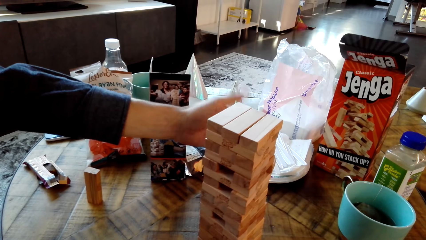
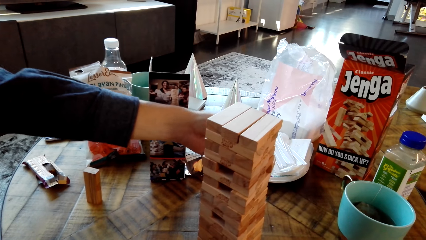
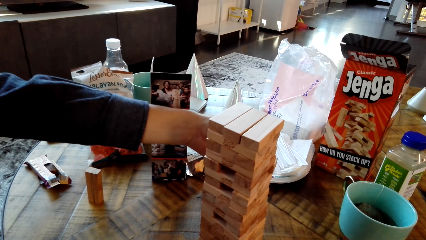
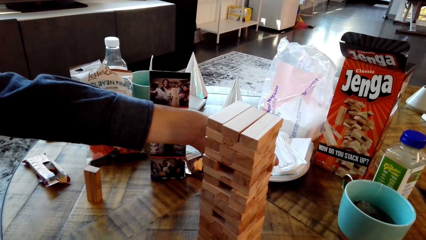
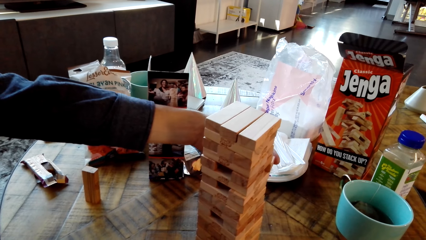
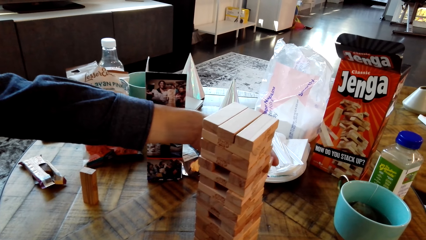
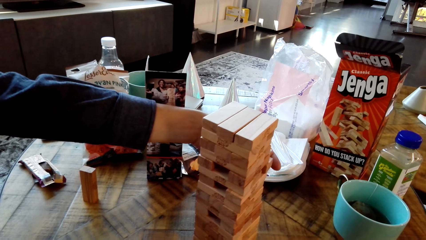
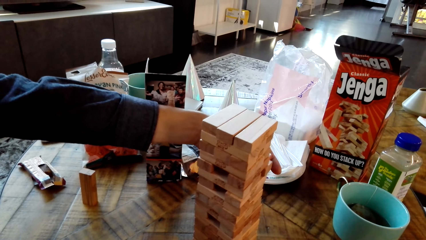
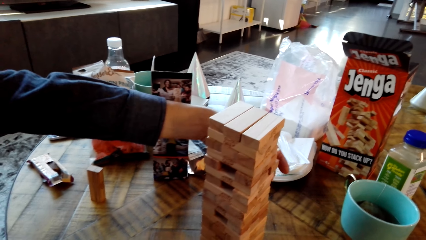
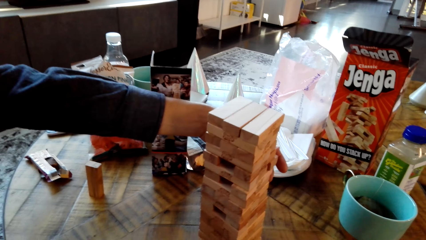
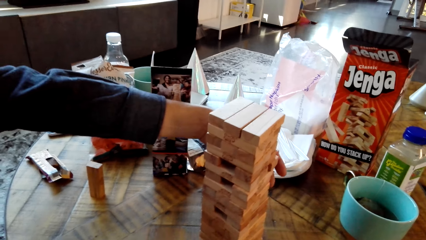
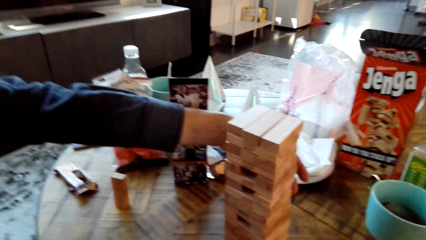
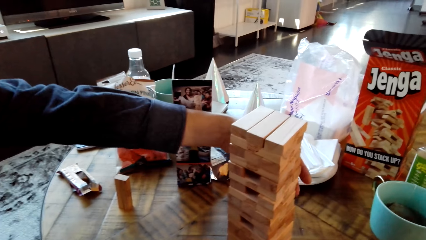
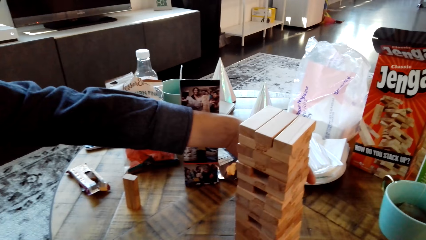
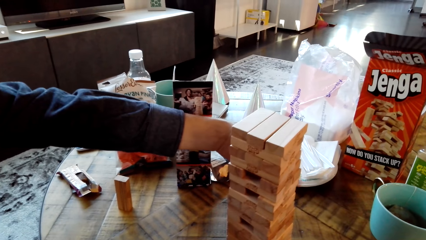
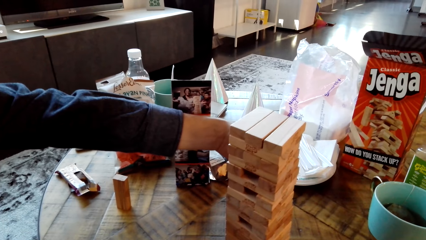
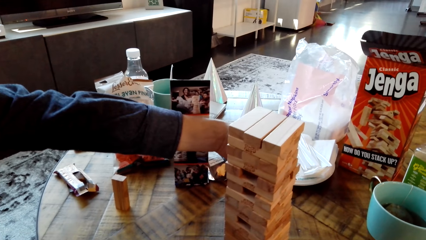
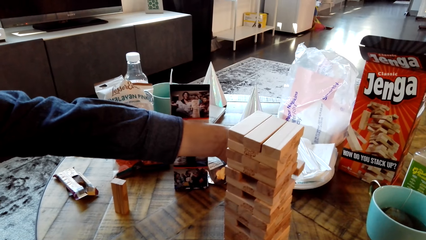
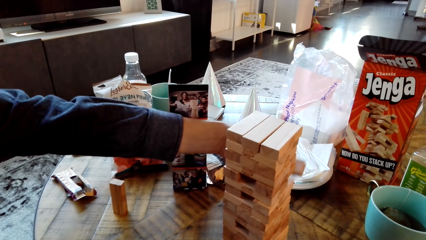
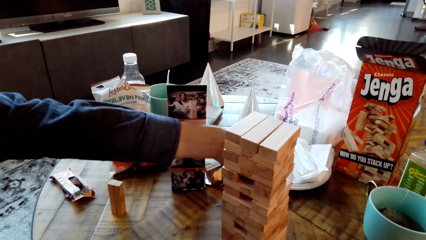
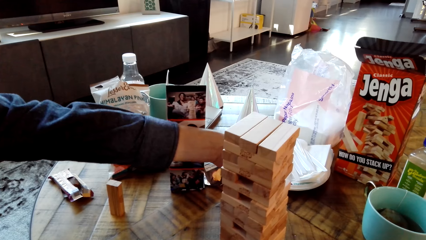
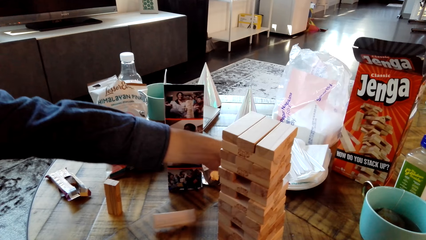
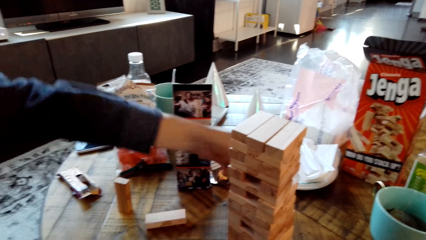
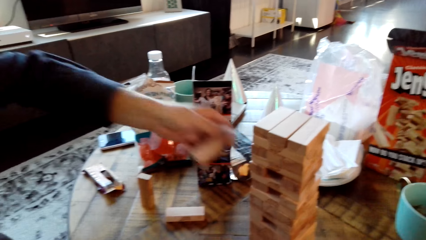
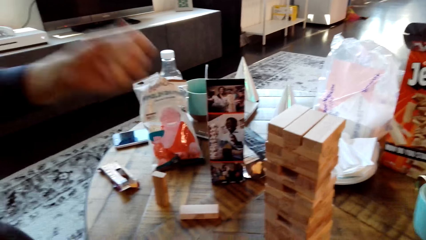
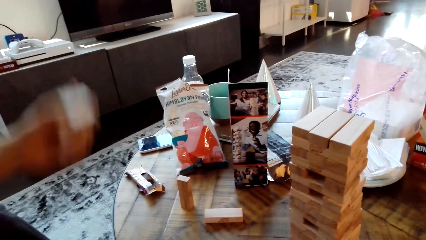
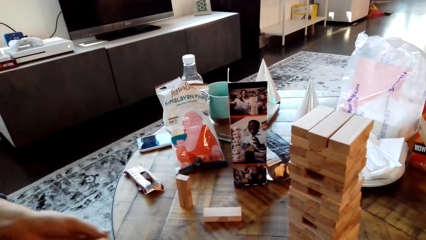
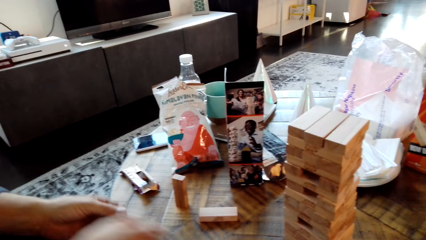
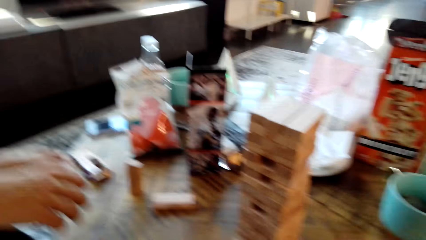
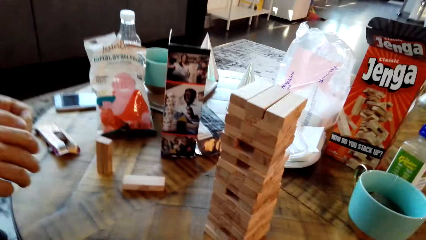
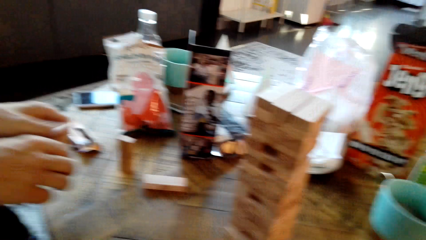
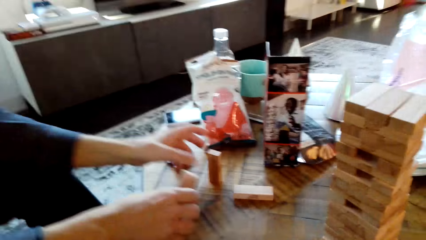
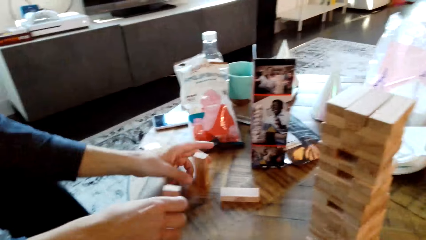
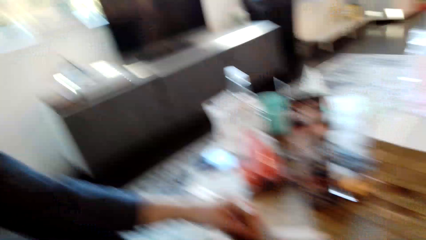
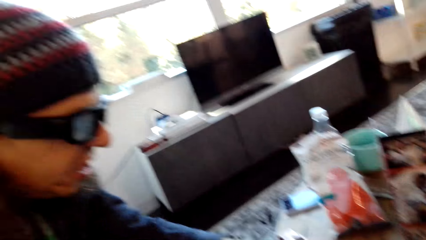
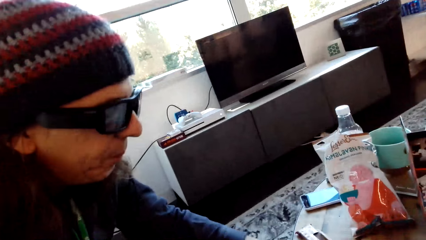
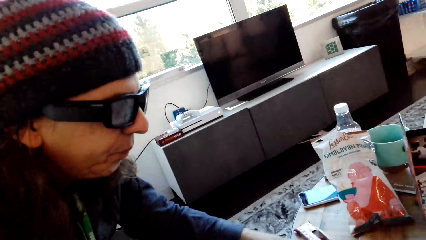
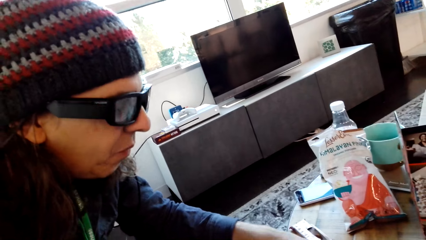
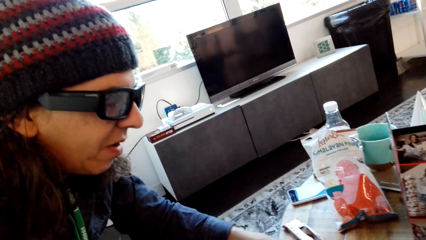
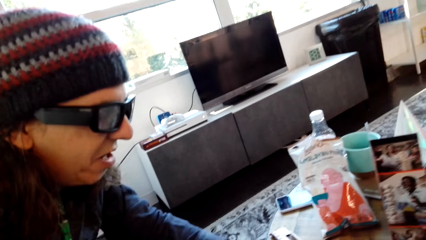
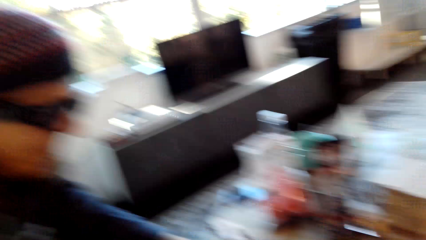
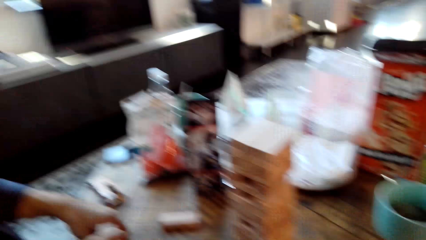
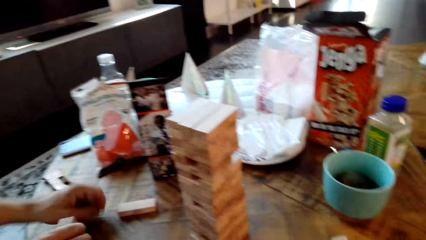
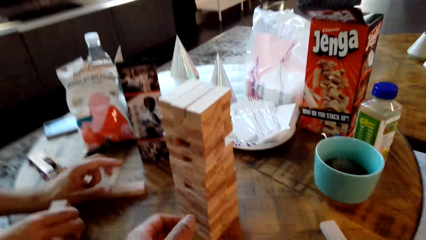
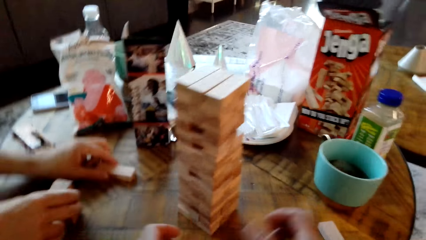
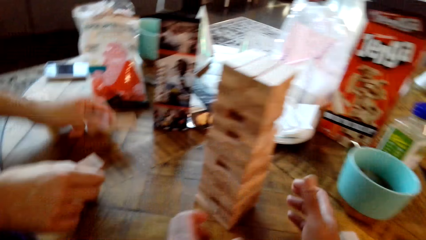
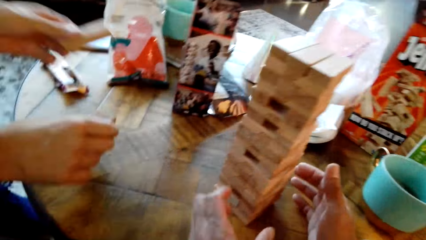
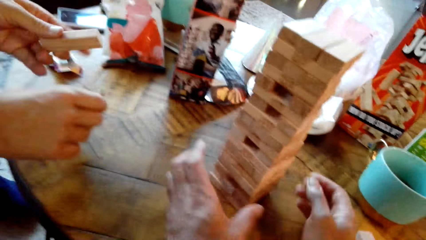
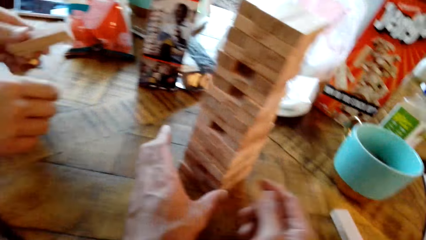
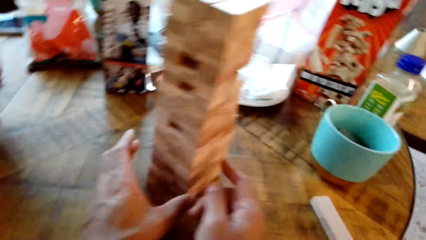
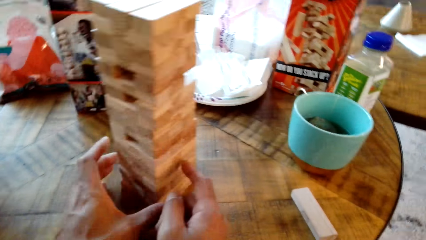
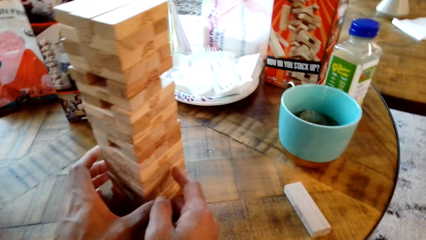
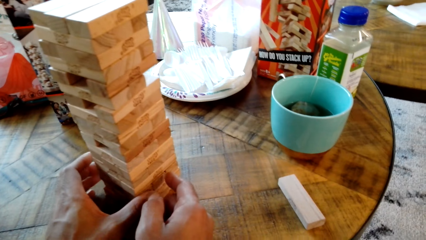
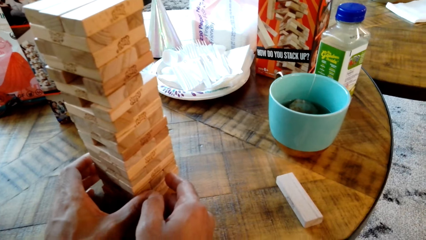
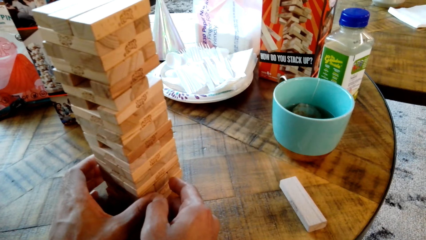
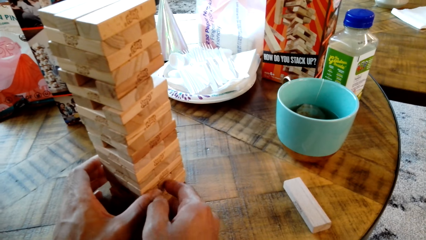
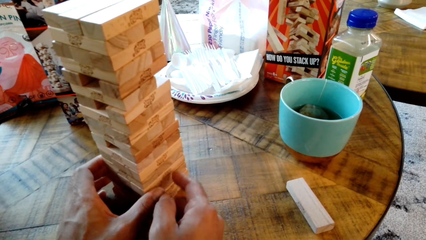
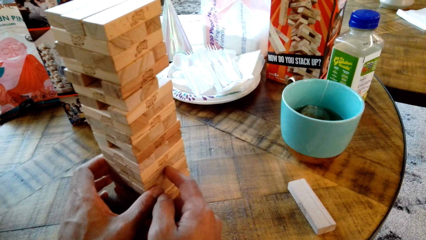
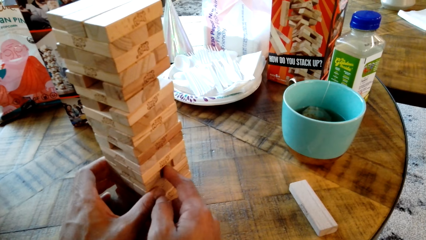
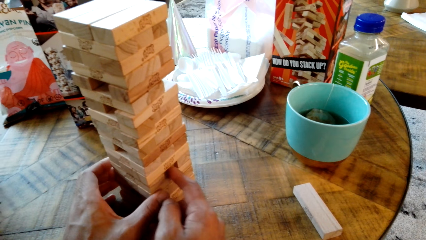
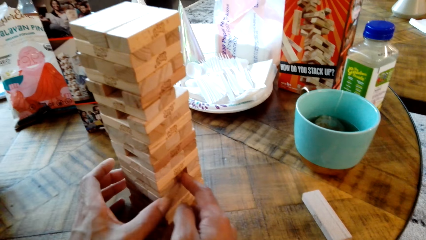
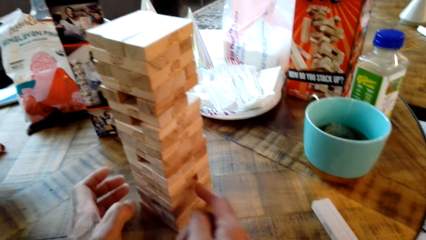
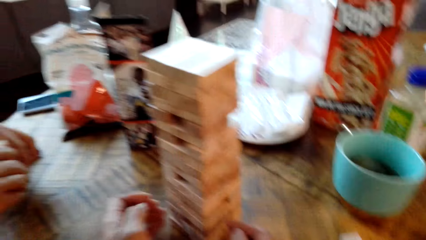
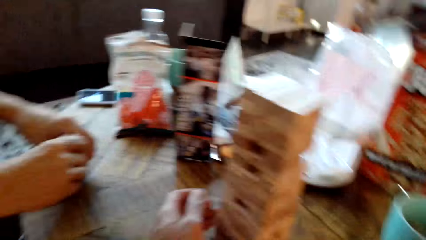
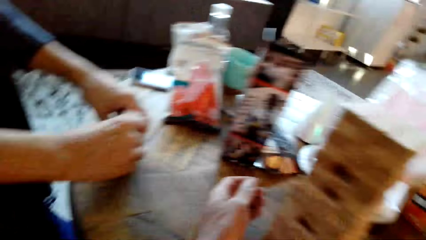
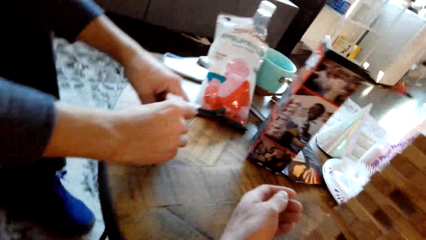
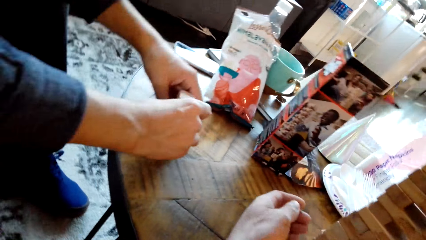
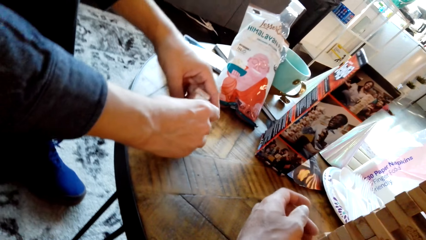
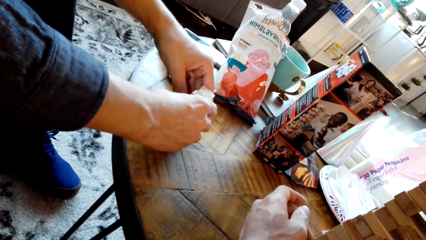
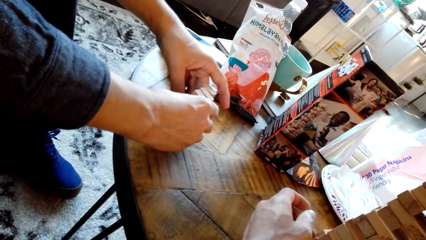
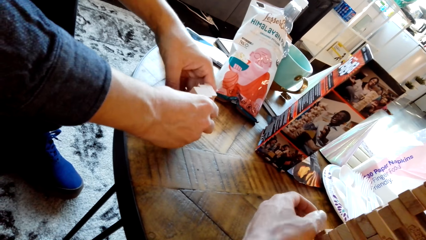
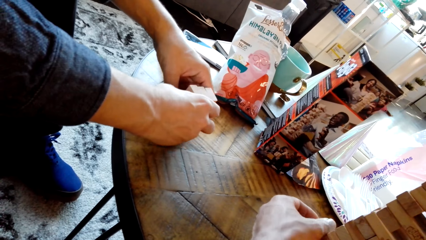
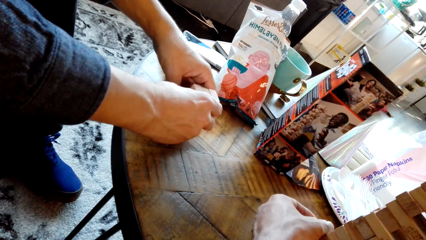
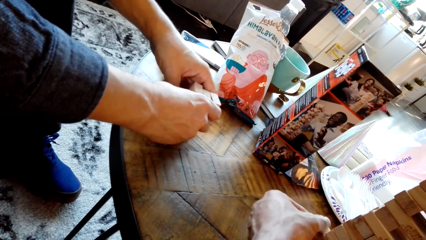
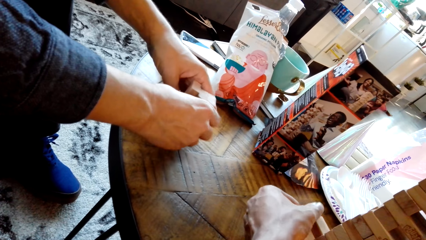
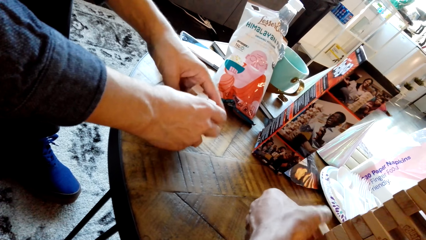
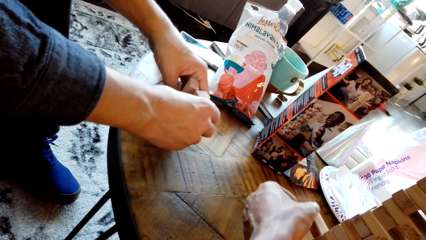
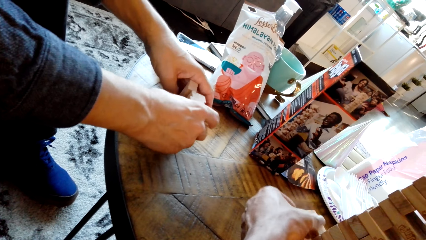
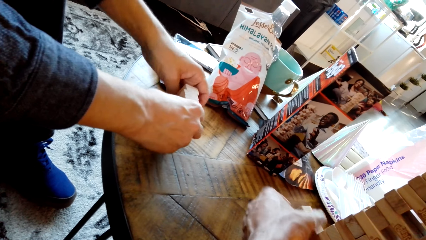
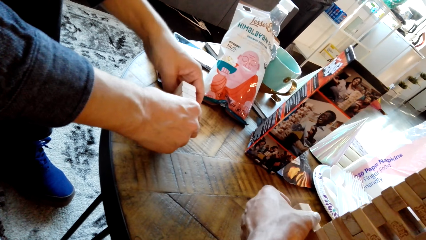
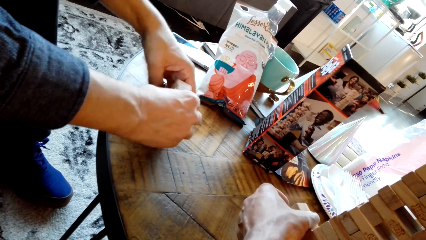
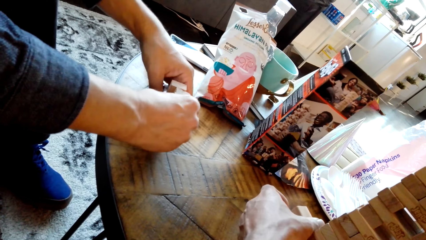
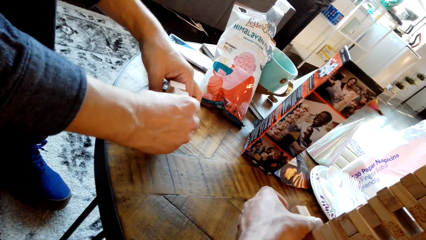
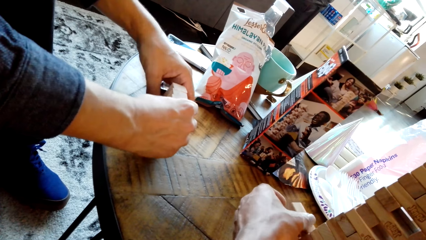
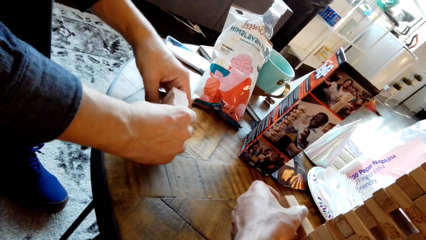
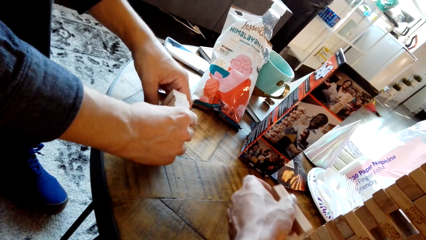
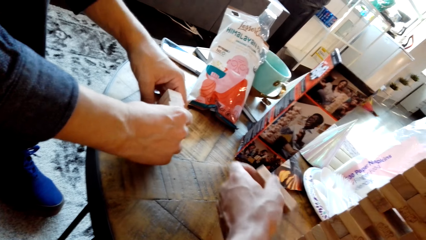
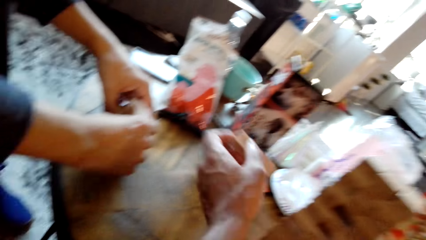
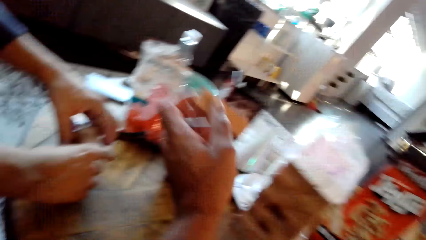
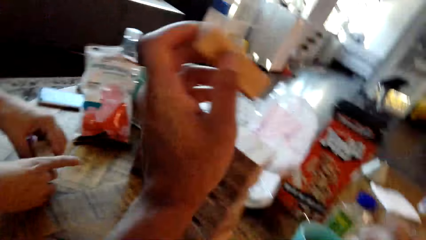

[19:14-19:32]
A man drops a wood. The camera wearer holds something on the table. They push a wood.
